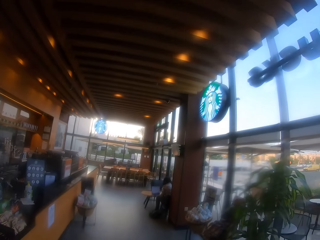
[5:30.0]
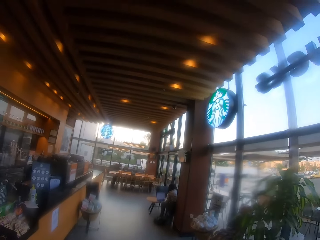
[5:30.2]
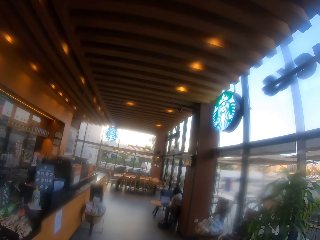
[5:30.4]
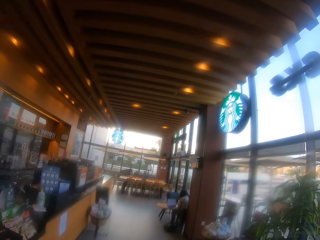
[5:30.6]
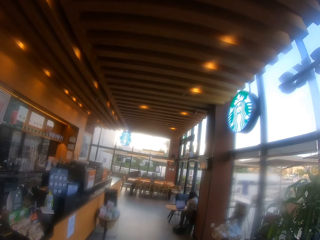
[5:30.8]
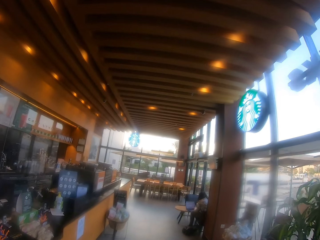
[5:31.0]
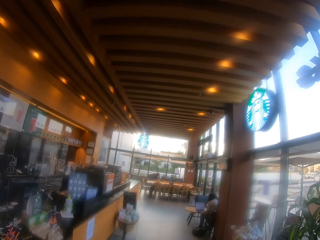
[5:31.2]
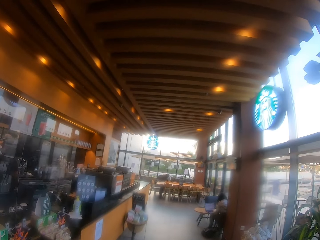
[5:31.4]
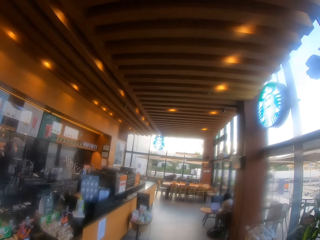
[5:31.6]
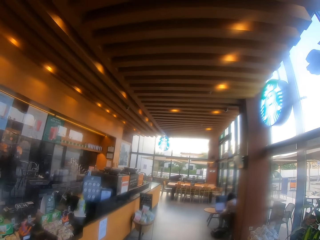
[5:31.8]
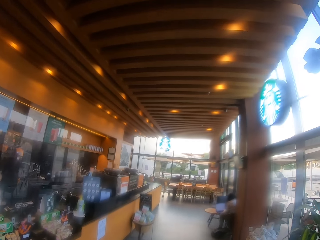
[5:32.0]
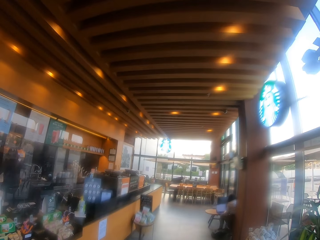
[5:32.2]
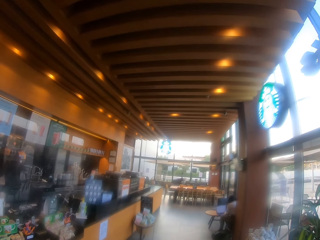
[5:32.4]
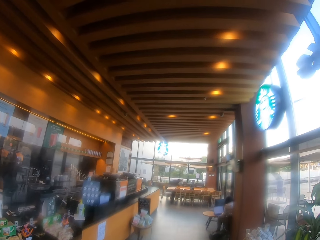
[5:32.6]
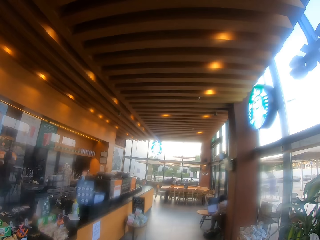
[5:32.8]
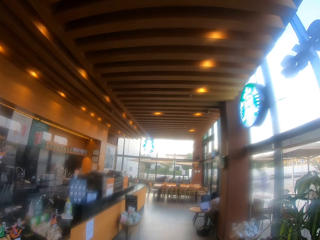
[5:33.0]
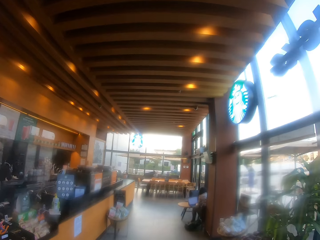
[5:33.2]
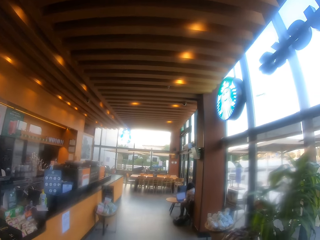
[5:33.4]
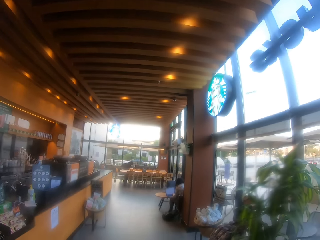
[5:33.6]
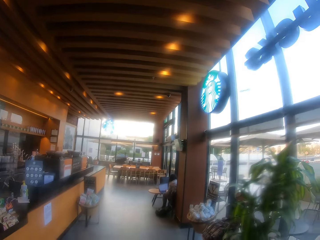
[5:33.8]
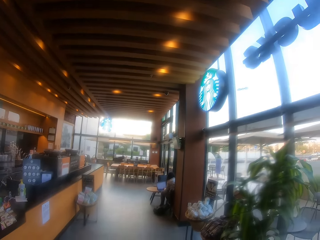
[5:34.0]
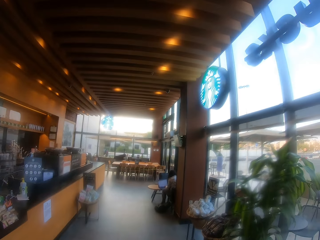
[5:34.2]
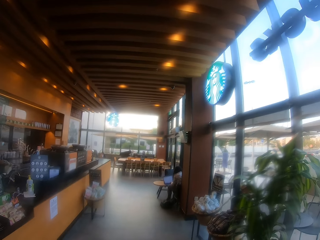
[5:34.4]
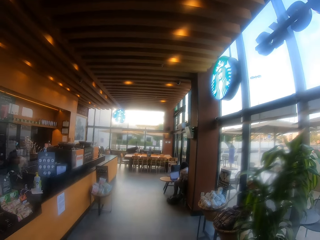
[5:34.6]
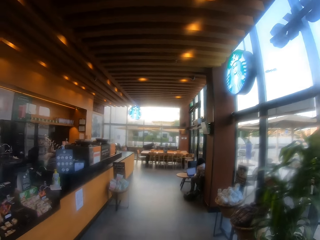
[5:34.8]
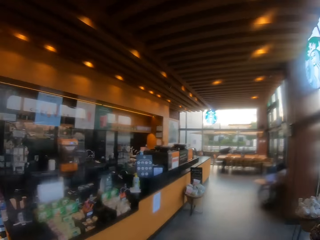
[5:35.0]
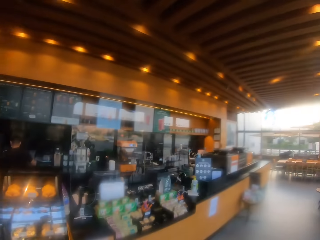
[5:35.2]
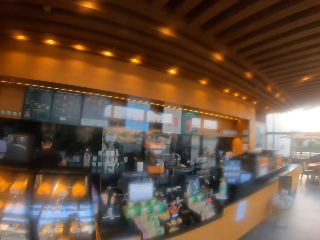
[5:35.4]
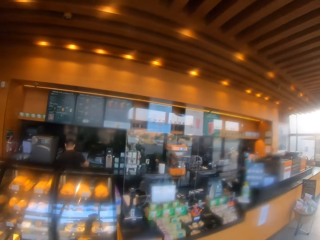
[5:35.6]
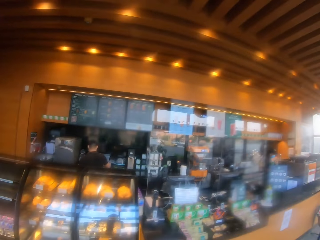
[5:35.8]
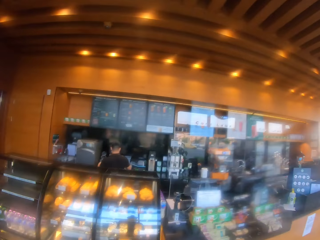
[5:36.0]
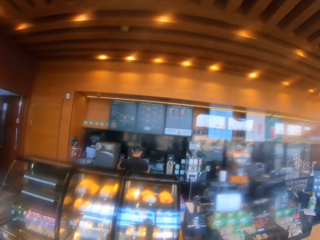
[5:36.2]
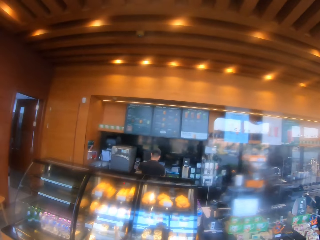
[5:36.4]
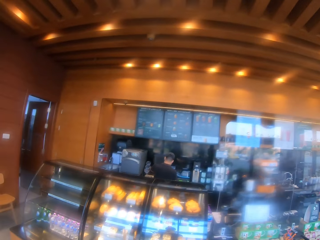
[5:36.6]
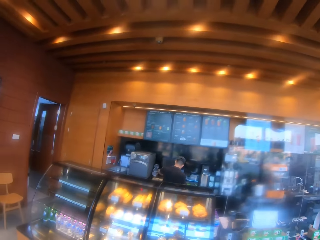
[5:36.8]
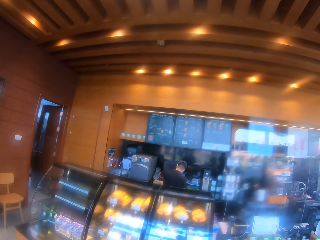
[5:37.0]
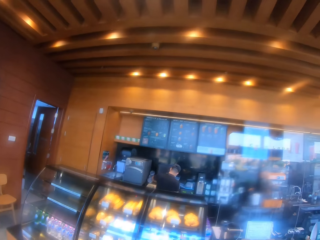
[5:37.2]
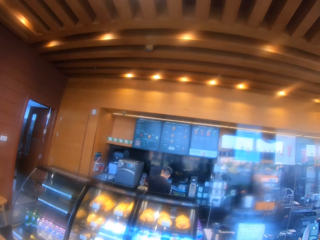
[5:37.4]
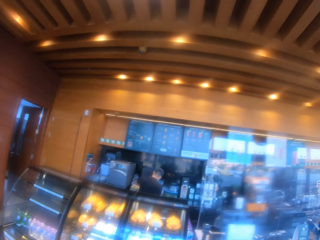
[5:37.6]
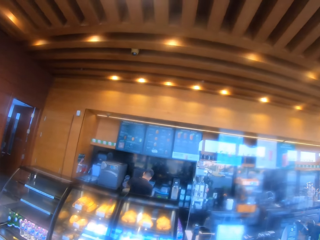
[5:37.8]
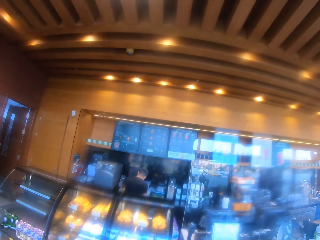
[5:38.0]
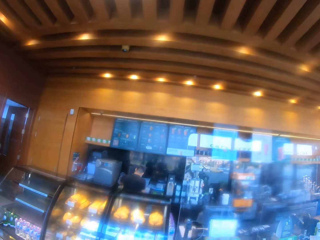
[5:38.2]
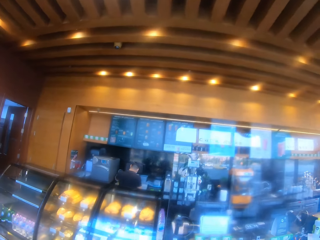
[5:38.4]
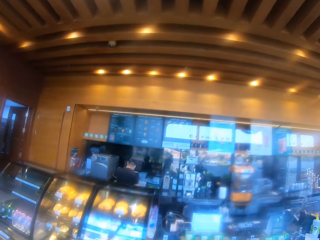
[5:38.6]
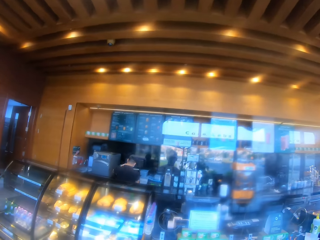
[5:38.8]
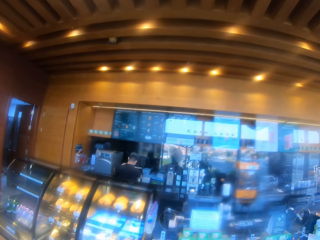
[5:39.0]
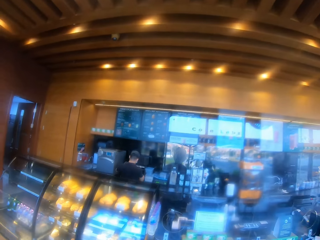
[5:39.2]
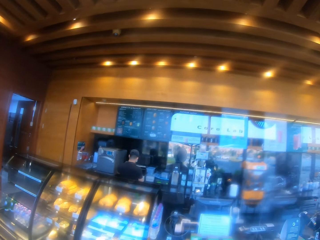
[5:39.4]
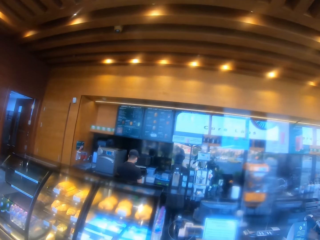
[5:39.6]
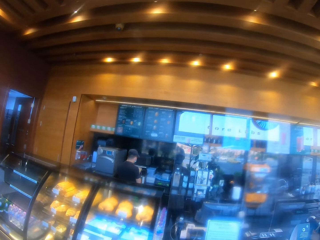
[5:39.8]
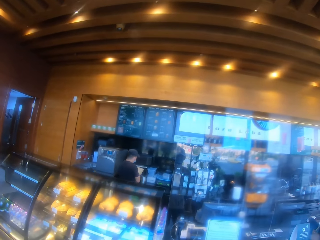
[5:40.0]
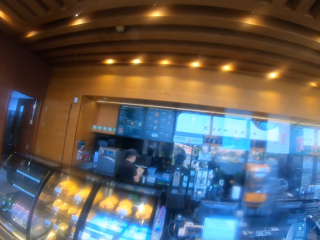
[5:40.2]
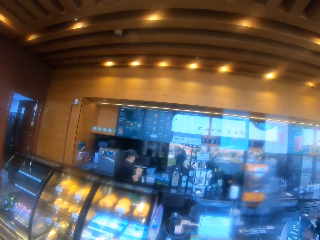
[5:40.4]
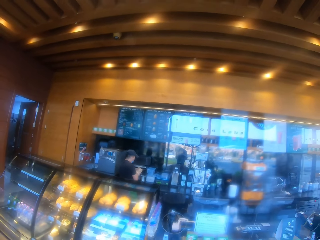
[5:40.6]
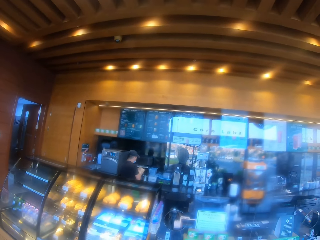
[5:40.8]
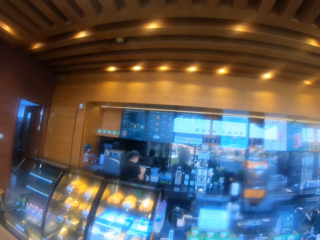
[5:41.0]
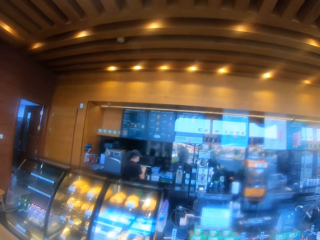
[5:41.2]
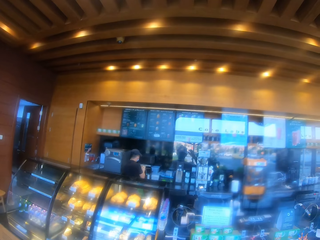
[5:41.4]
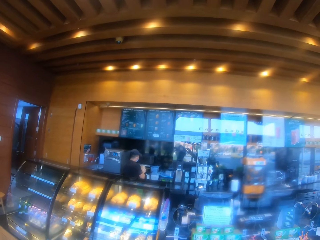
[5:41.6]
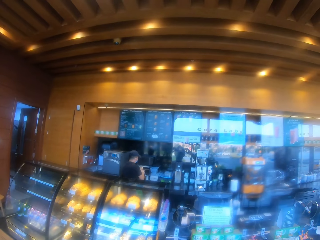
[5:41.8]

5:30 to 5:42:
The camera wearer stares at the cashier.

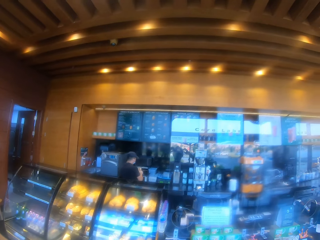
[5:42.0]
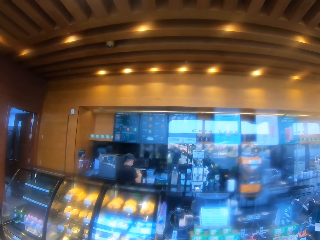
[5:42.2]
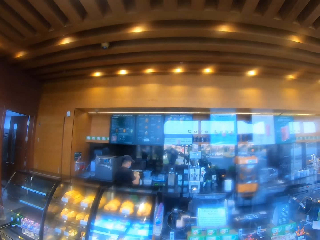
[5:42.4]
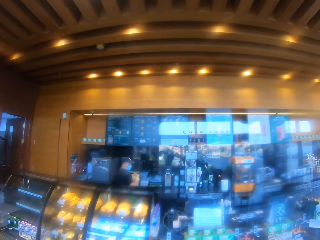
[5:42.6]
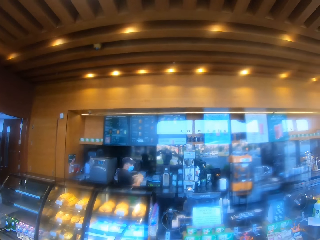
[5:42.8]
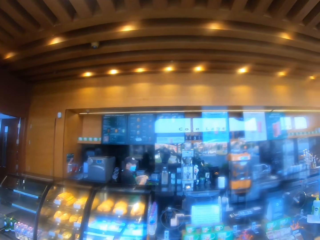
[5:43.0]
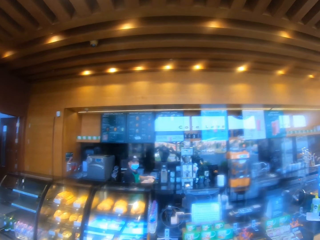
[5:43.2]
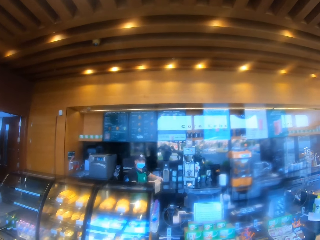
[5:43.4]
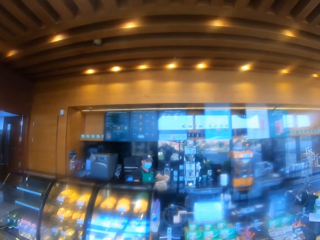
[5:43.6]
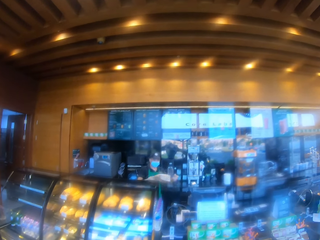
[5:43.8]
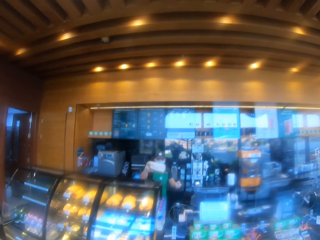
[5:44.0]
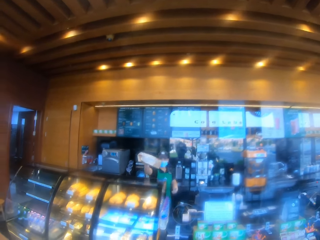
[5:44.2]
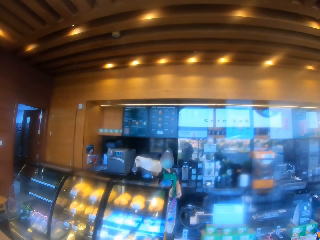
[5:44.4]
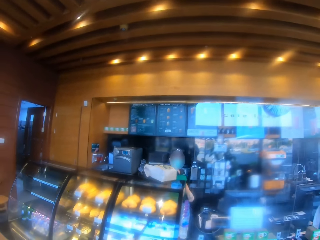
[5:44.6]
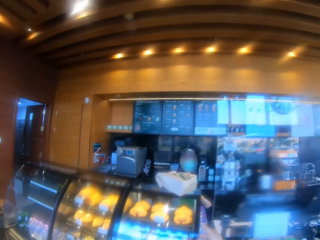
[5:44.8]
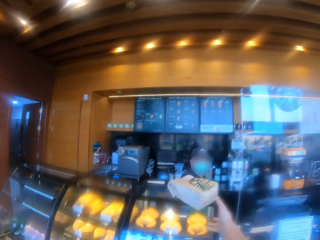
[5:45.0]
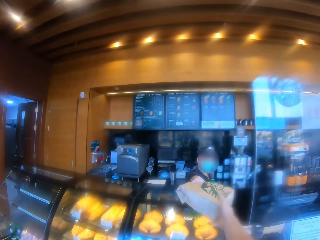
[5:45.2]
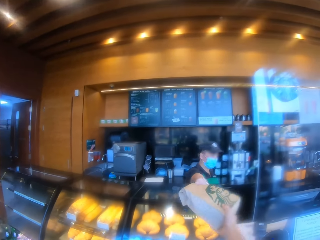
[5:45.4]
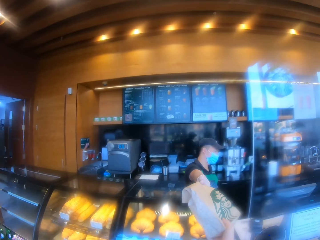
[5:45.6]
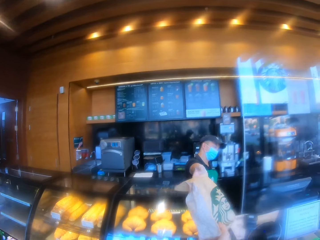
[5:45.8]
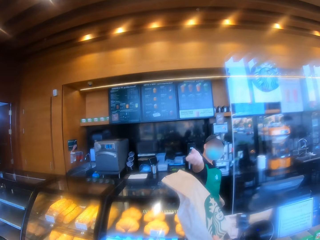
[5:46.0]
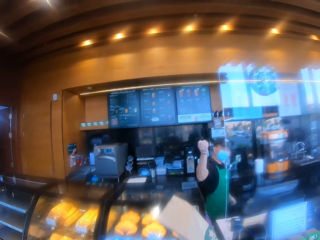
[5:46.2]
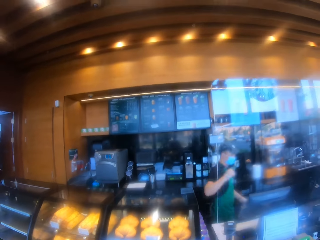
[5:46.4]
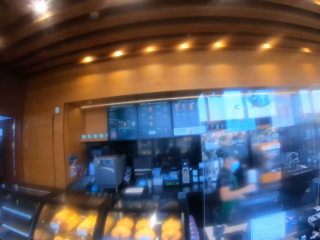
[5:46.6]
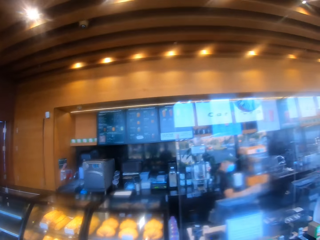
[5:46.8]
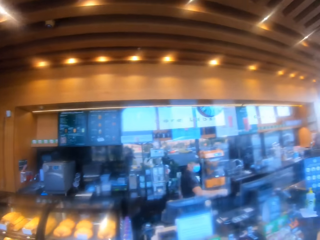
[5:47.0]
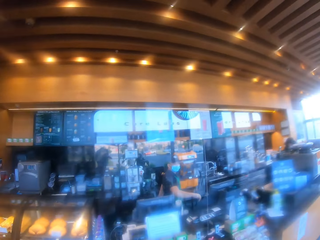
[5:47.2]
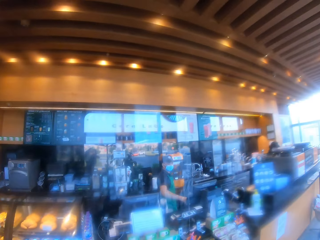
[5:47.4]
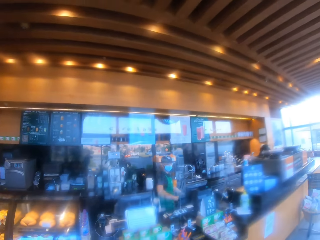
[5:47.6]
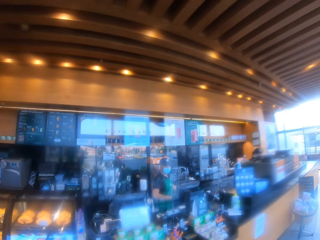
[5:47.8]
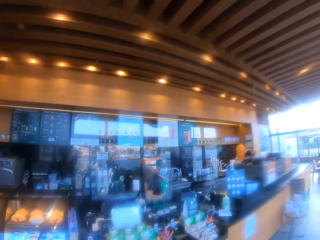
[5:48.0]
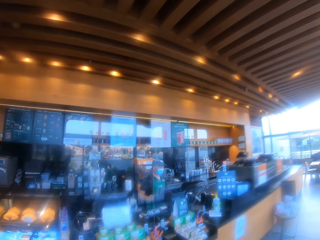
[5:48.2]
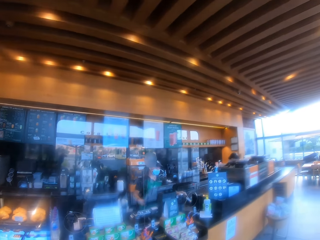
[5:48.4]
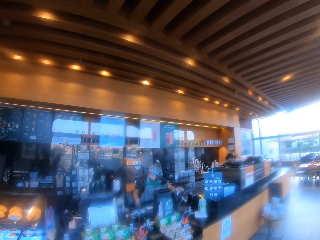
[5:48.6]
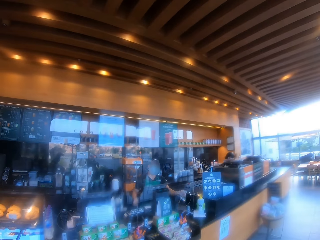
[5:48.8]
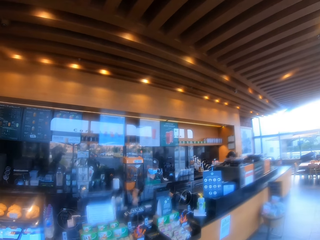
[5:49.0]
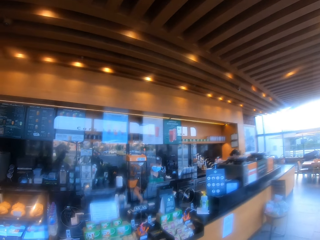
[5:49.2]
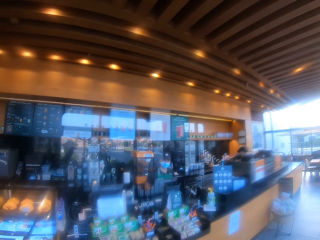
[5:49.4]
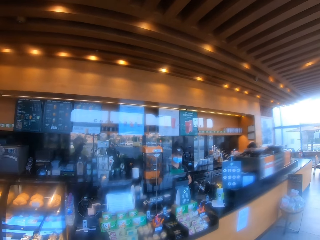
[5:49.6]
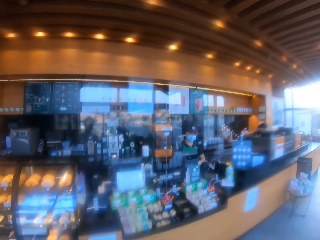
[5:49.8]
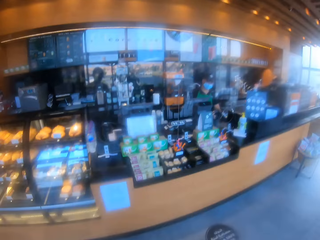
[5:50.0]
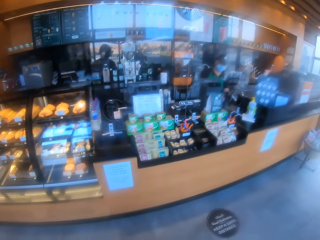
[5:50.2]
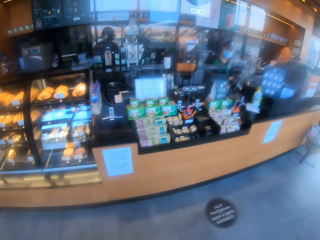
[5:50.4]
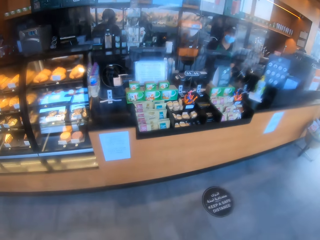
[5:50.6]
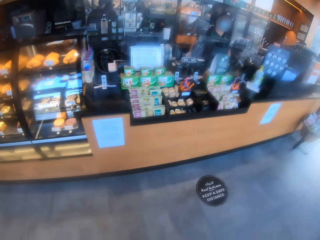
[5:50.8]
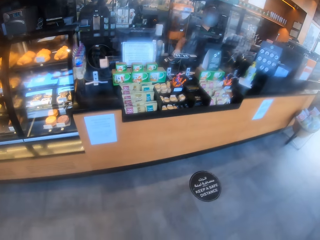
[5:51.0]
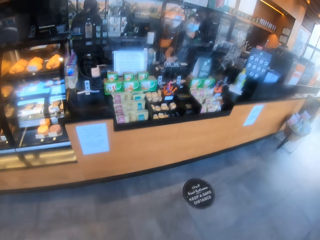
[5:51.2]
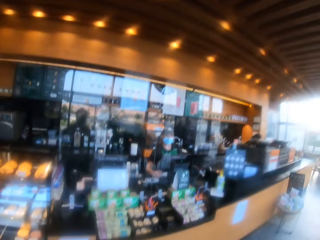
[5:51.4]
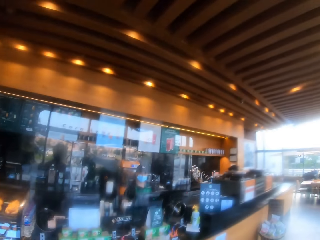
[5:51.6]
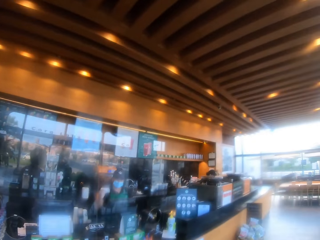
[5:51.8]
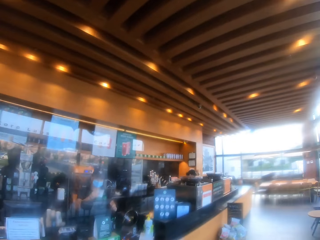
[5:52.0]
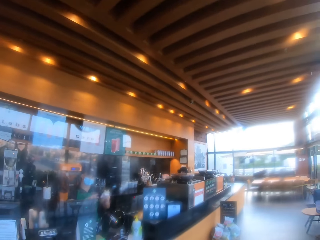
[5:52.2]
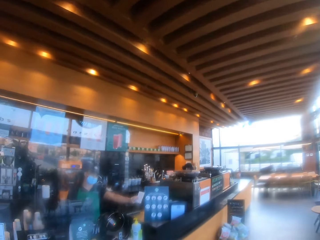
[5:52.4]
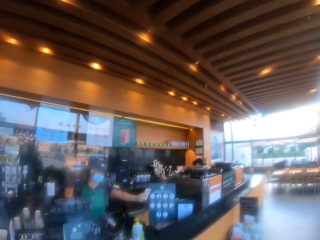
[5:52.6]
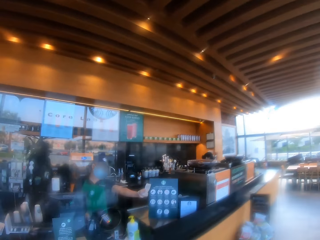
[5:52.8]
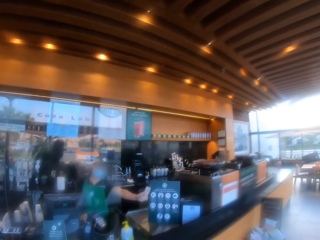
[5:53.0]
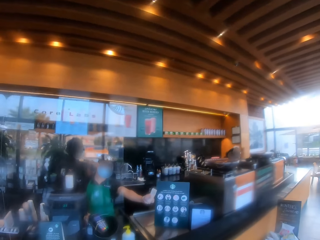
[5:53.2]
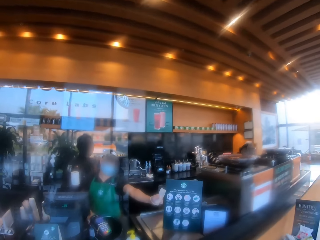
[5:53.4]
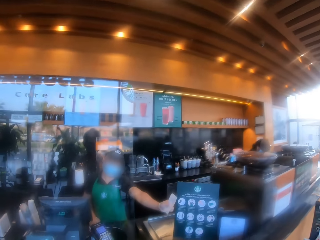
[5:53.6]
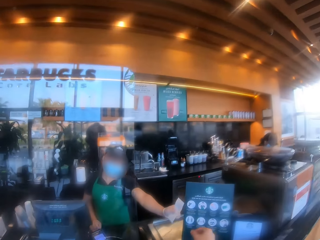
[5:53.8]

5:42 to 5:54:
The cashier gives the camera wearer something. The camera wearer moves around the restaurant. The cashier walks on the floor. The camera wearer stares at the cashier. They walk on the floor.
